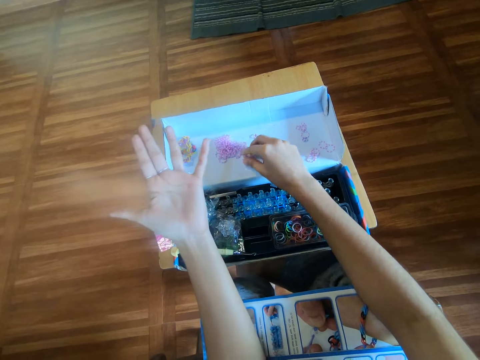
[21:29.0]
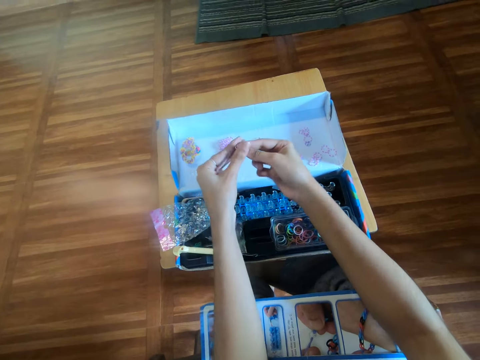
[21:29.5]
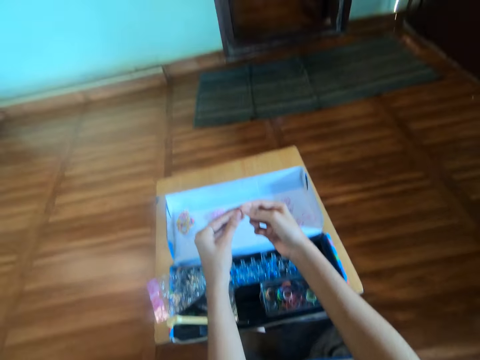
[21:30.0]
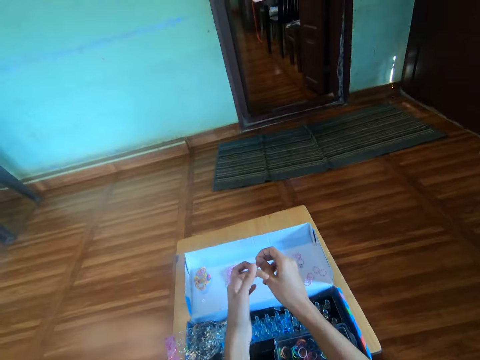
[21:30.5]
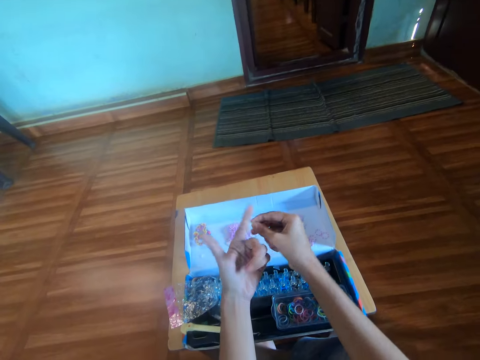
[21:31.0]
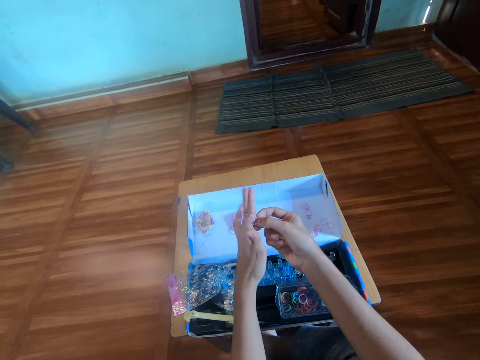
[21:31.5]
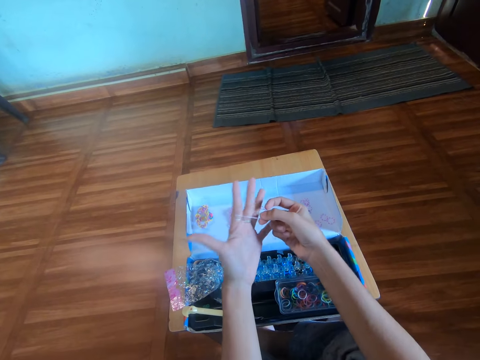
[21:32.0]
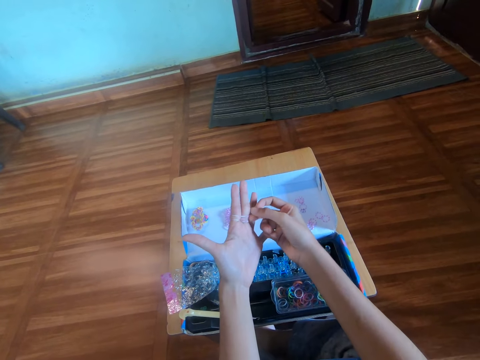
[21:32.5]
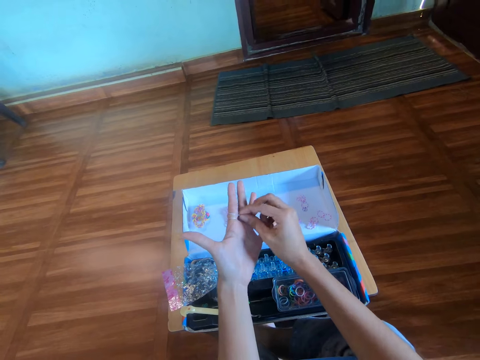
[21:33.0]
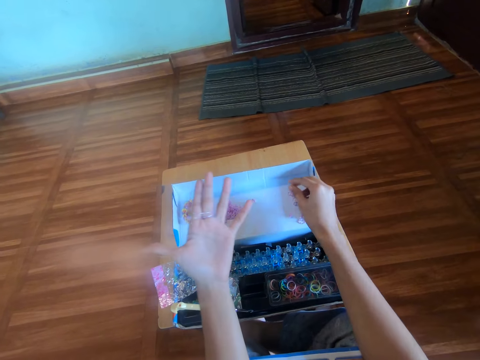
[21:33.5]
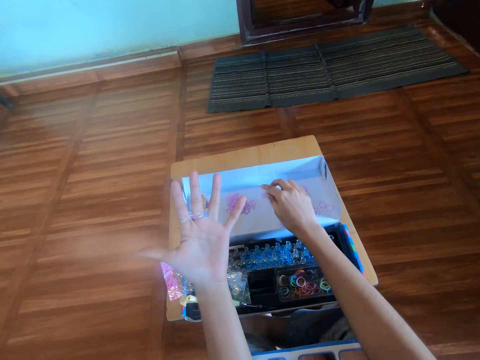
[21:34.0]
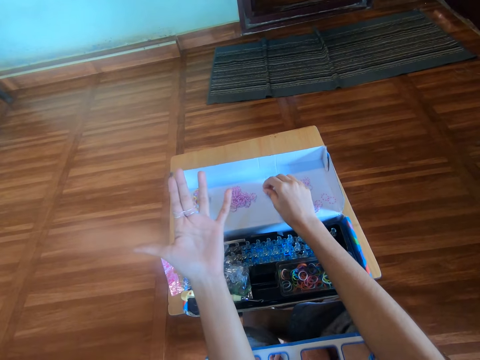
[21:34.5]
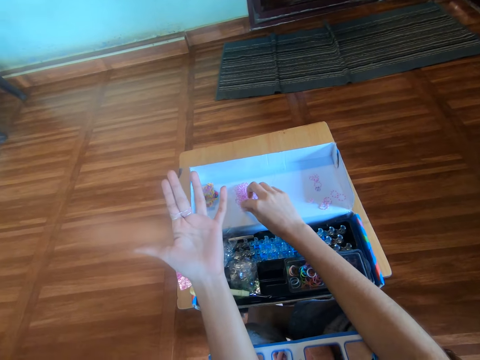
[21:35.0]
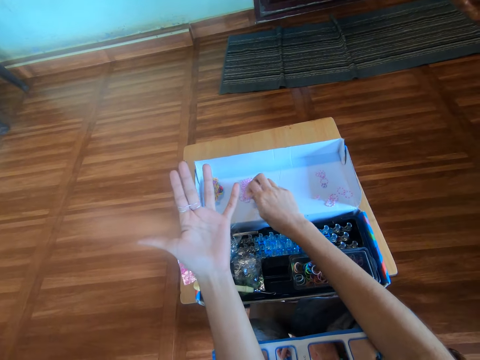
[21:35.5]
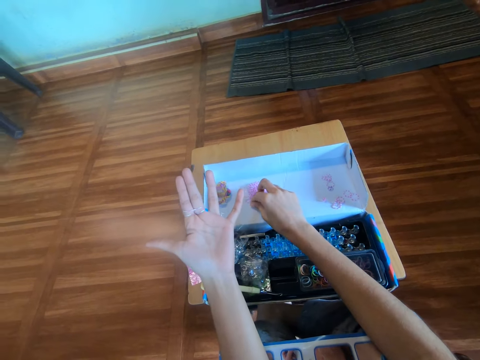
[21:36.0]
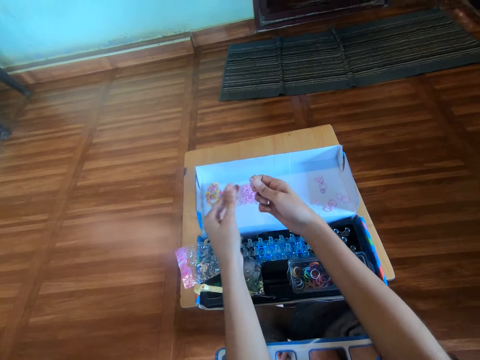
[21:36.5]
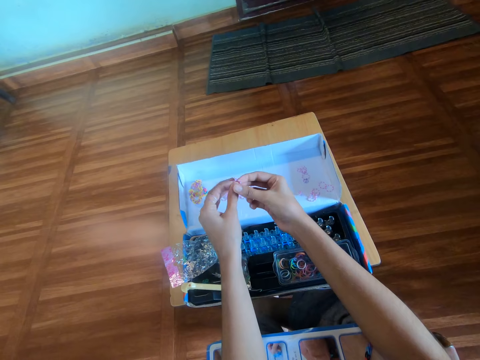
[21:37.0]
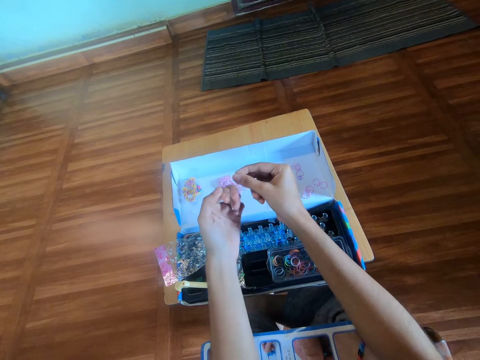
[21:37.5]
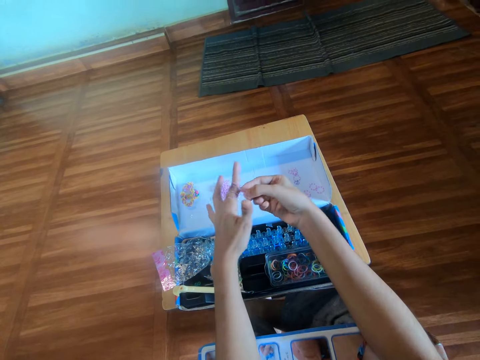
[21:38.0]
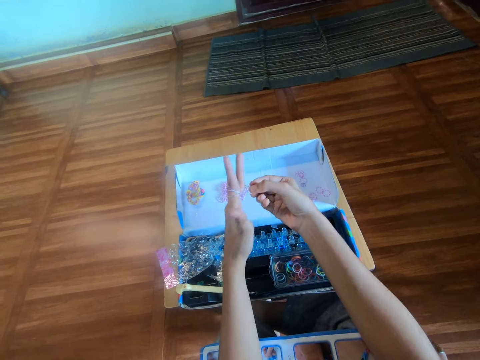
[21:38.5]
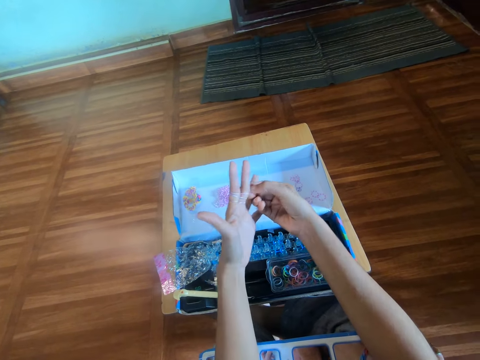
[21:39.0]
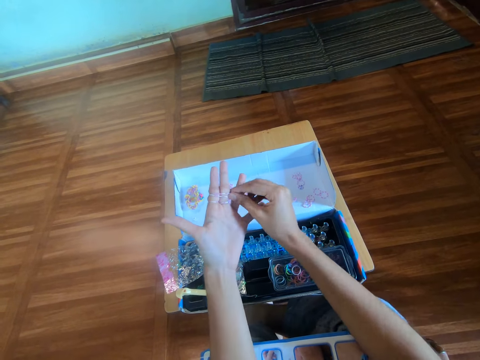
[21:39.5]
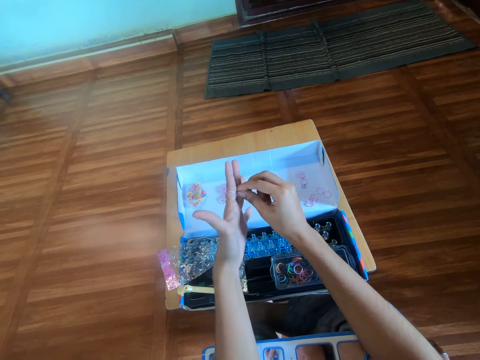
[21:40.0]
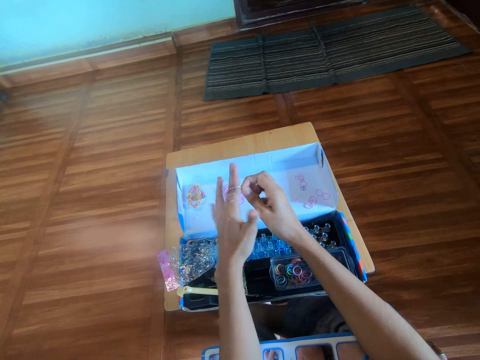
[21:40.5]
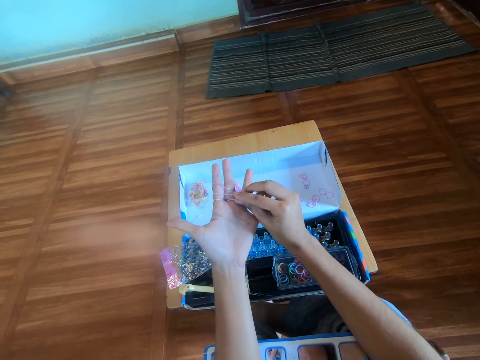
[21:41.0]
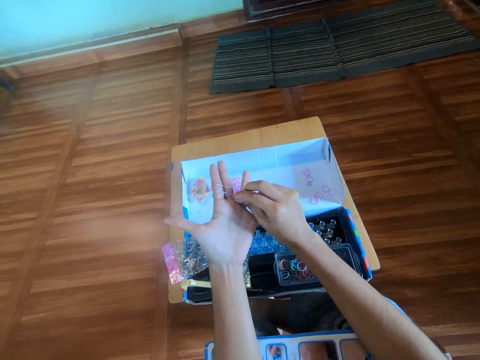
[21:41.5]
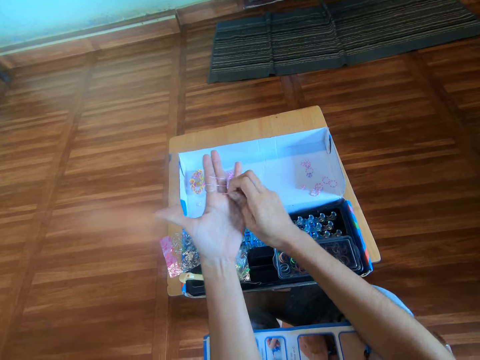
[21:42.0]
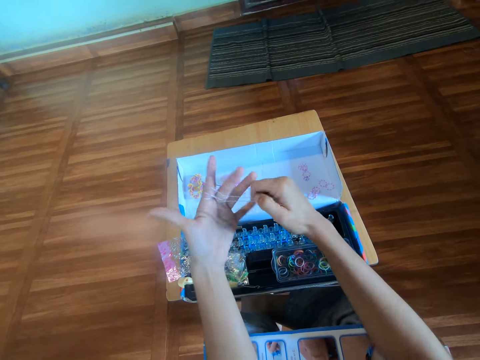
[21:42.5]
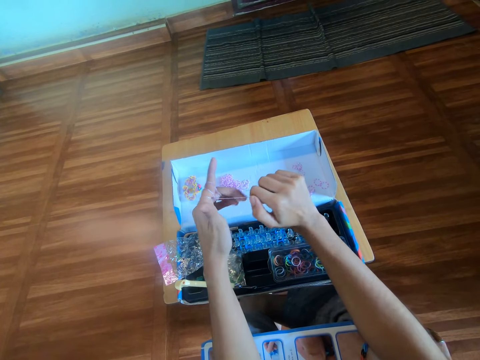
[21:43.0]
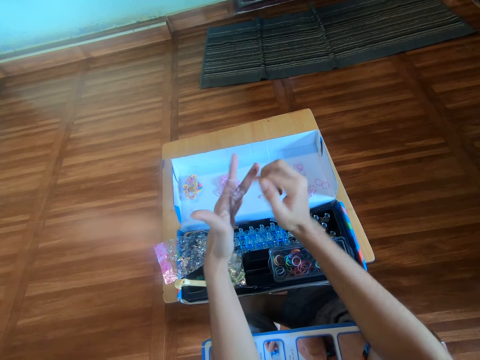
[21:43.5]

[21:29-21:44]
The camera wearer picks a mini rubber band from the carton box with her right hand. She wears the rubber band around her left hand. She rolls the mini rubber band on her fingers. She adjusts the rubber band properly on her left hand with her right hand. She touches a rubber band from the carton box with her right hand. She picks a mini rubber band from the carton box with her right hand. She wears the rubber band around her left hand. She rolls the mini rubber band on her fingers. She adjusts the mini rubber bands on her fingers. She makes a craft with the rubber band.

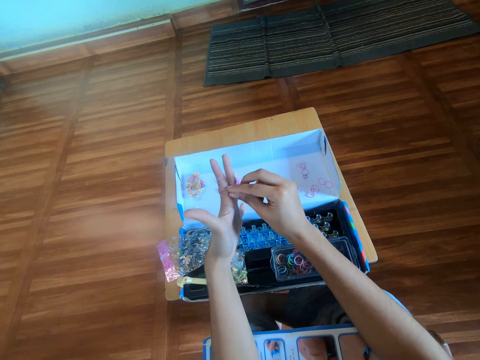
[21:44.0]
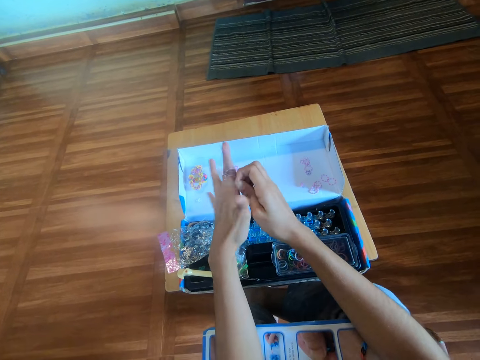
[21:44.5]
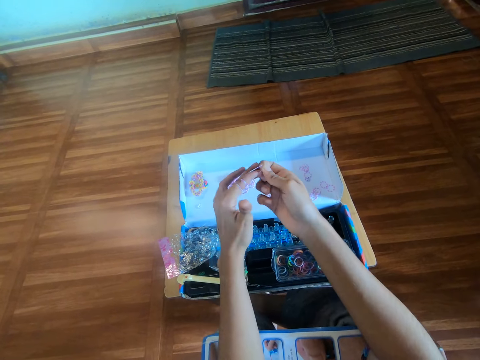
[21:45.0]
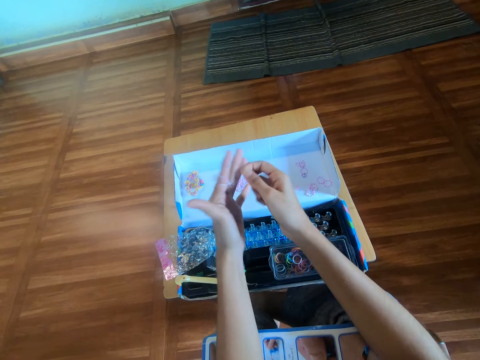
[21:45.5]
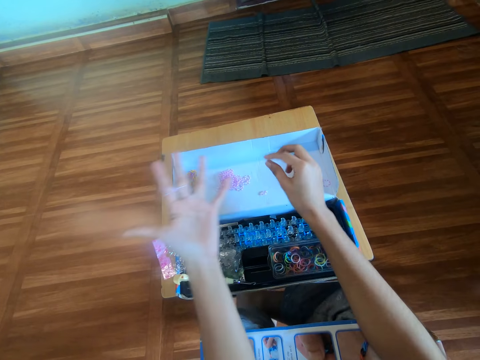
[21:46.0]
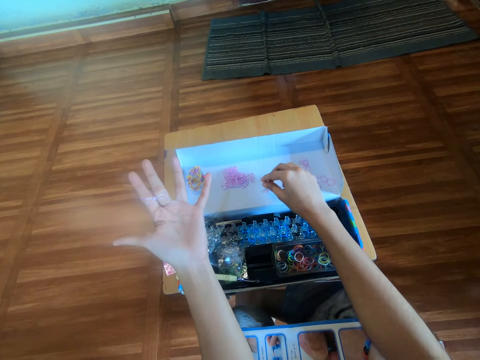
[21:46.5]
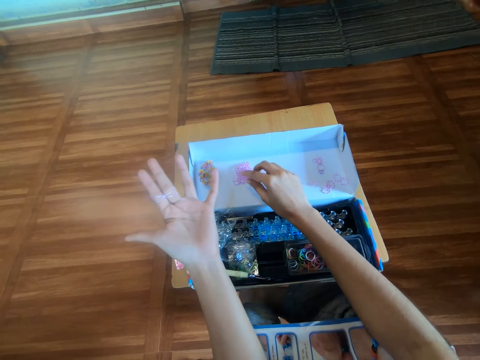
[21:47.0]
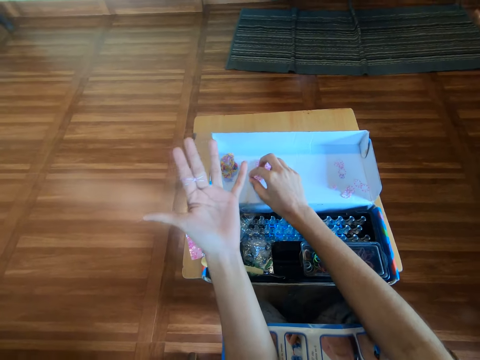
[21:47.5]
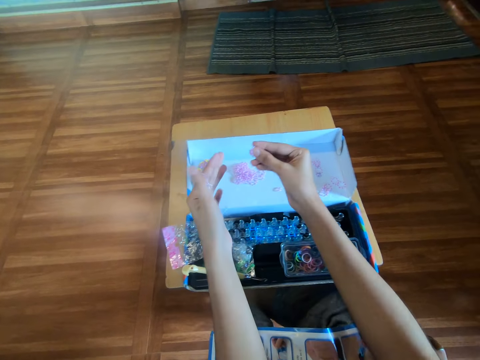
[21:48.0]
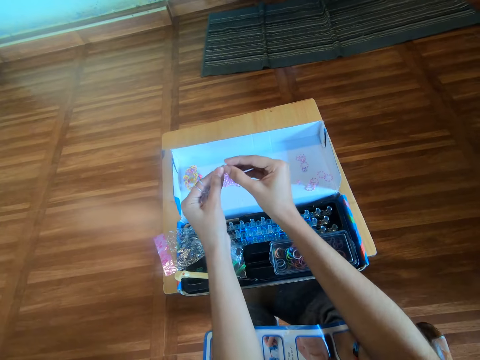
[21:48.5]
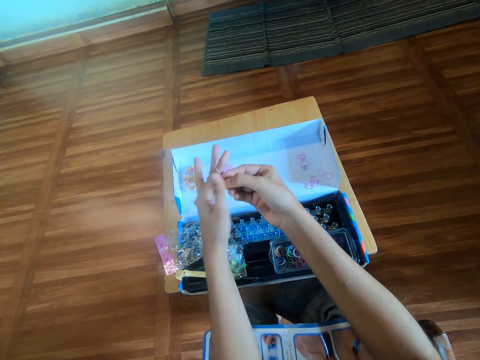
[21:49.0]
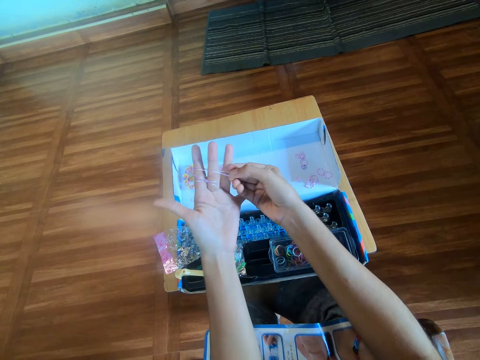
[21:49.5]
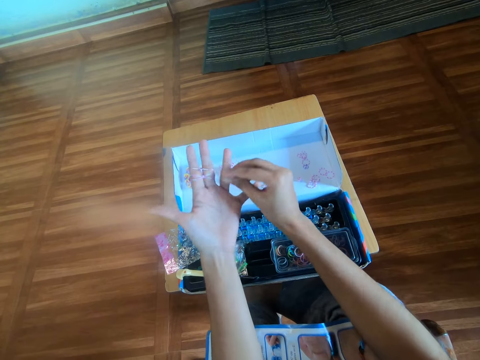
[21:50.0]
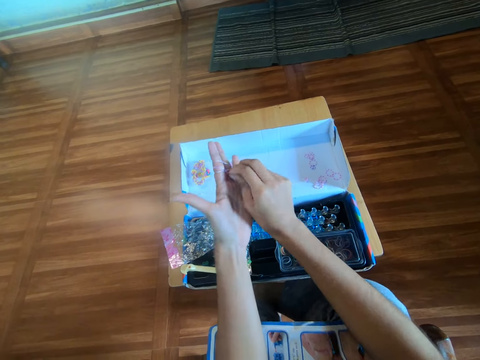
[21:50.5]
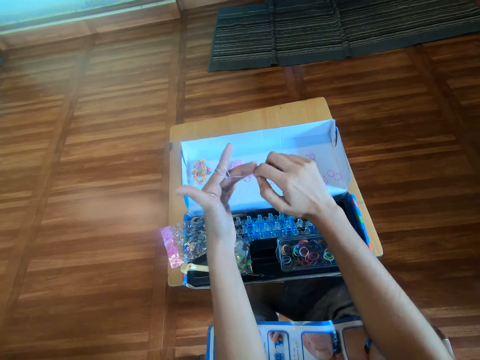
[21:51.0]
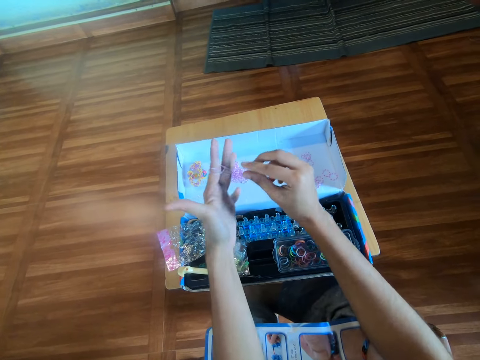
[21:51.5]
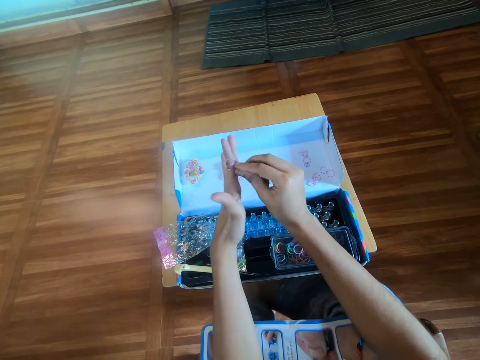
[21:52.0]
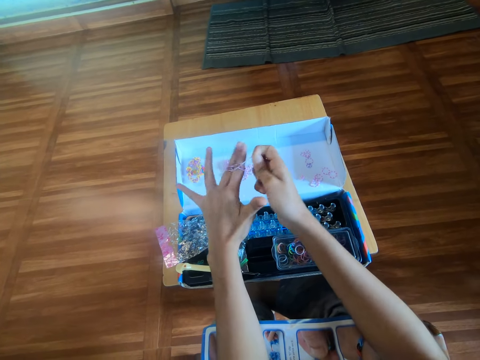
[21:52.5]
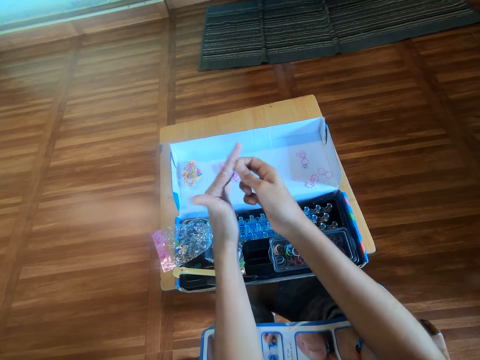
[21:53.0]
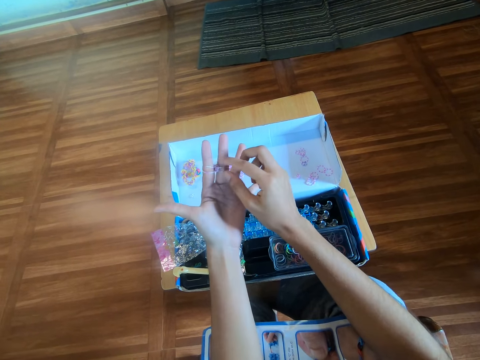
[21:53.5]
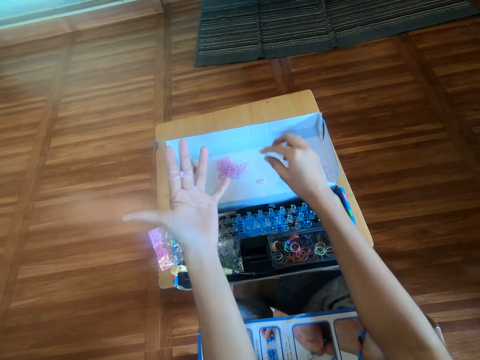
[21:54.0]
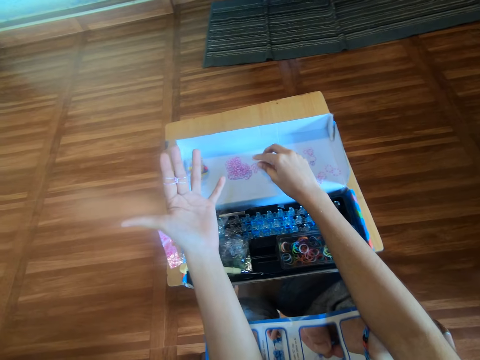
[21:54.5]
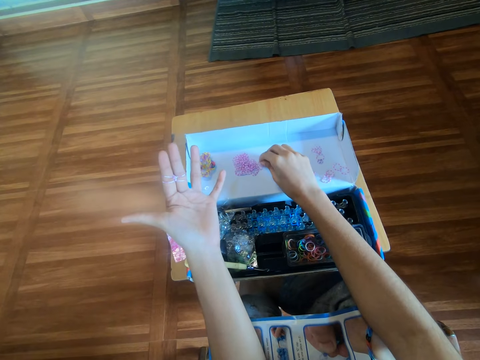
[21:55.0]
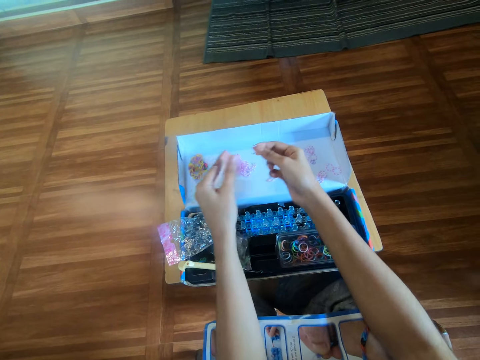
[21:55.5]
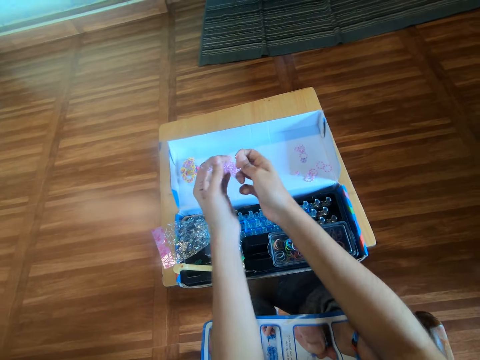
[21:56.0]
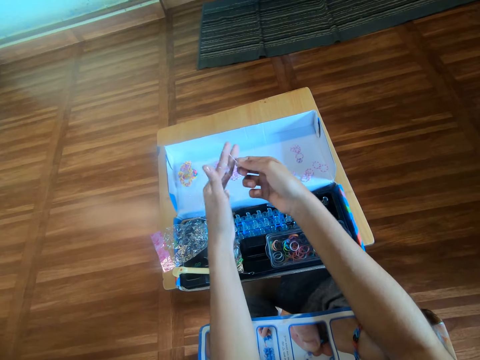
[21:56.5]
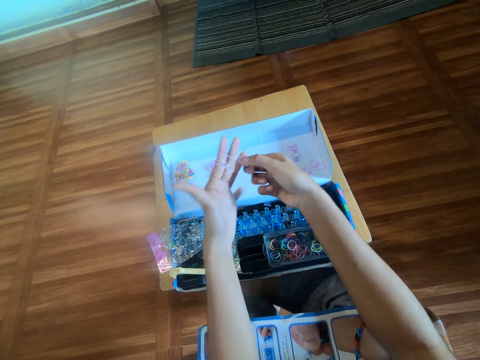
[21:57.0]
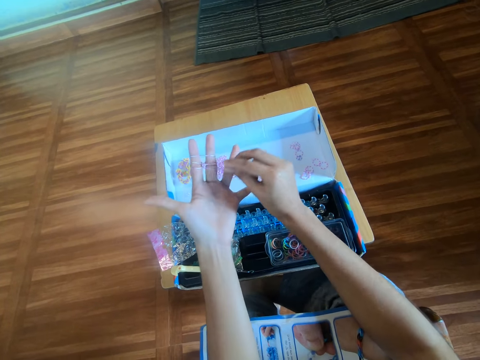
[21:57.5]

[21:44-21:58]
The camera wearer picks a mini rubber band from the carton box with her right hand. She wears the rubber band around her left hand. She rolls the mini rubber band on her fingers. She makes a craft with the rubber band. She adjusts the mini rubber bands on her fingers. She picks a mini rubber band from the carton box with her right hand. She wears the rubber band around her left hand. She rolls the mini rubber band on her fingers.
